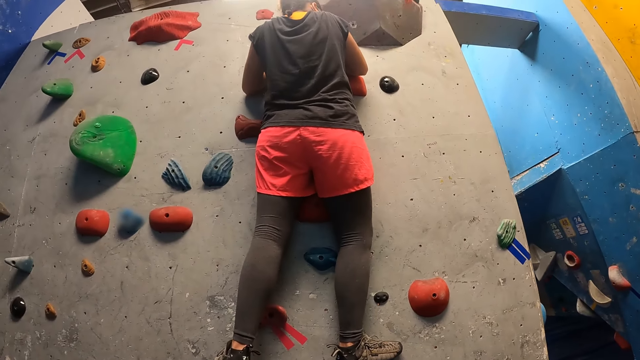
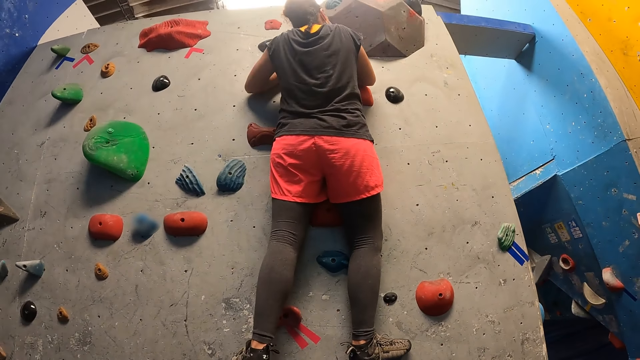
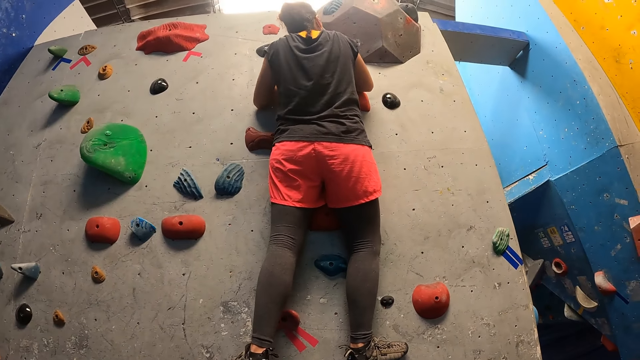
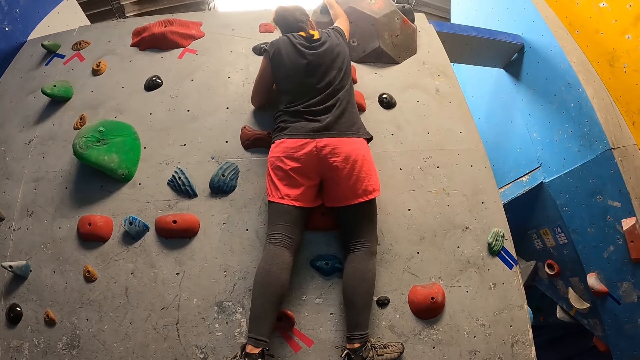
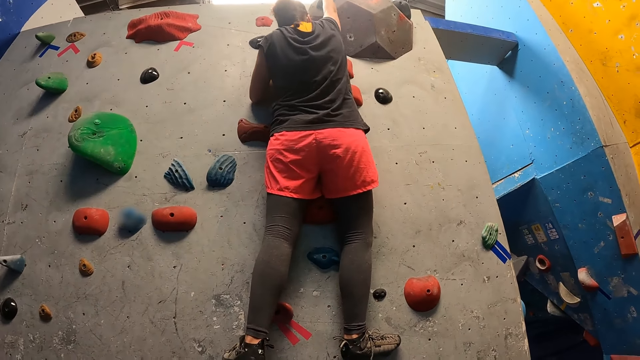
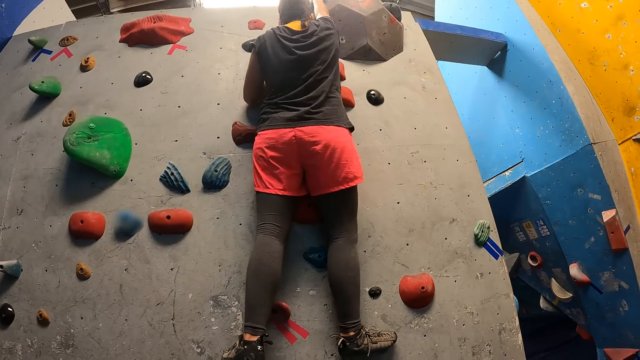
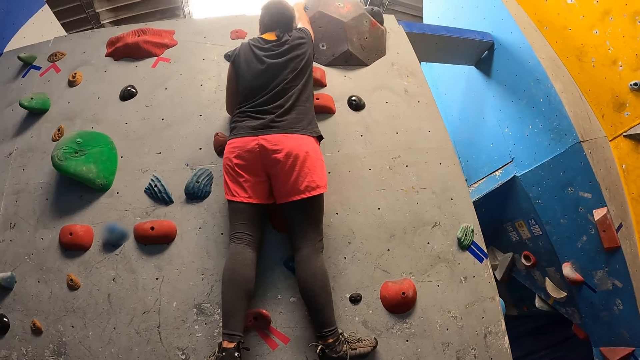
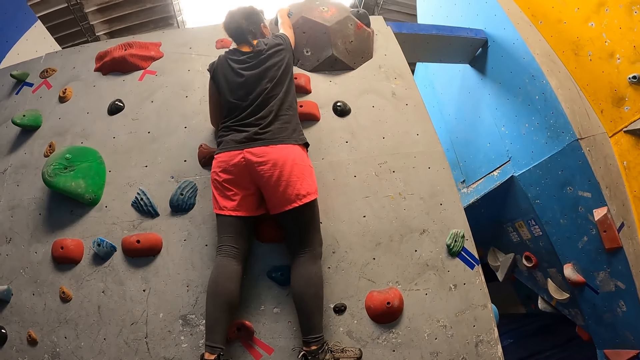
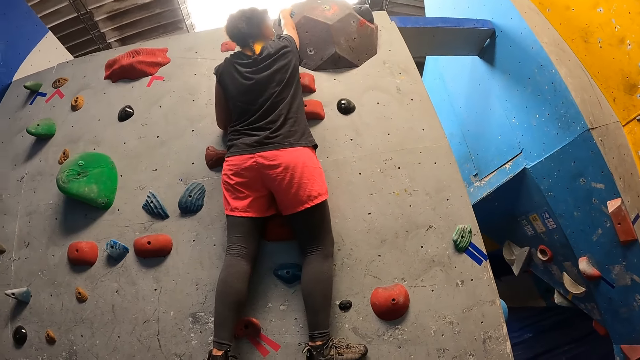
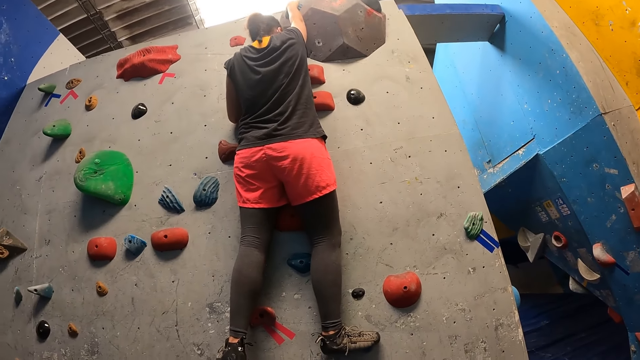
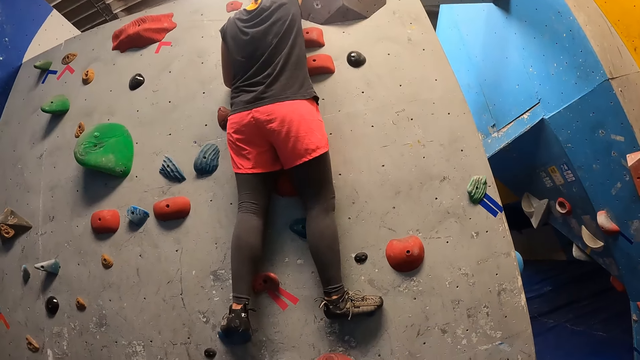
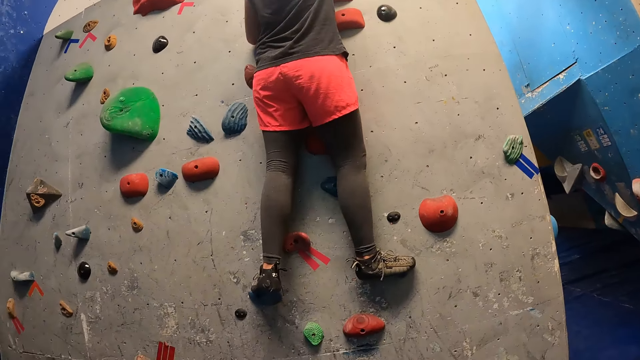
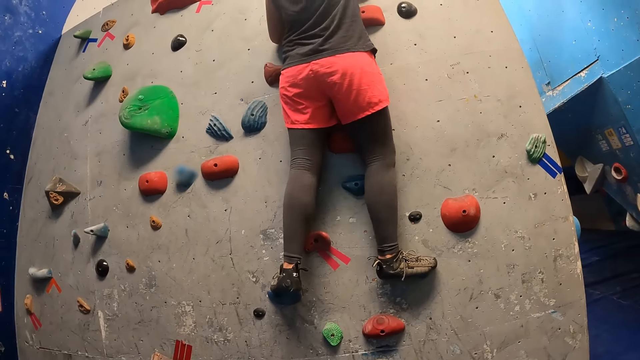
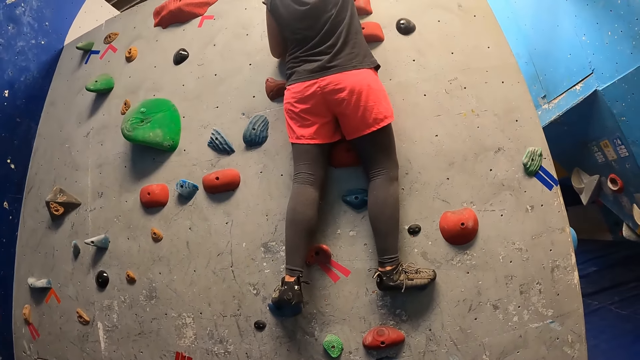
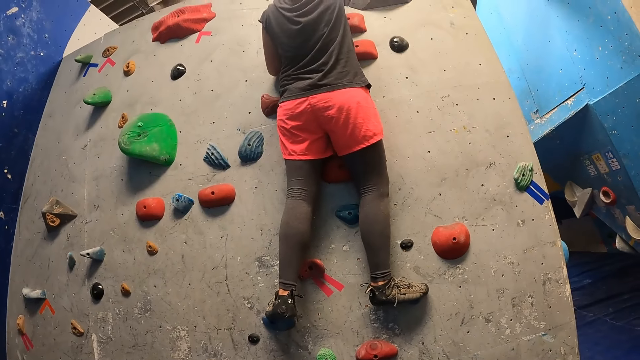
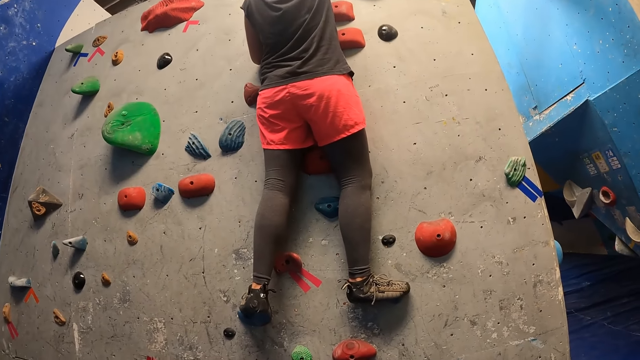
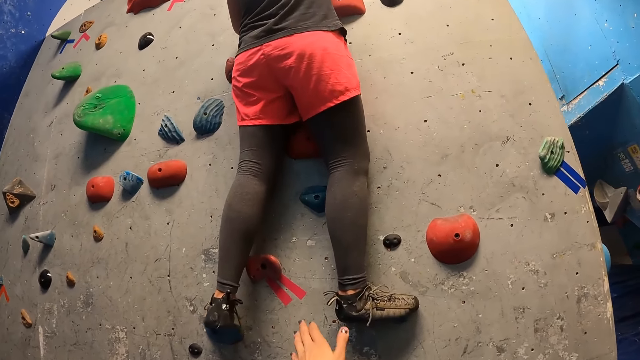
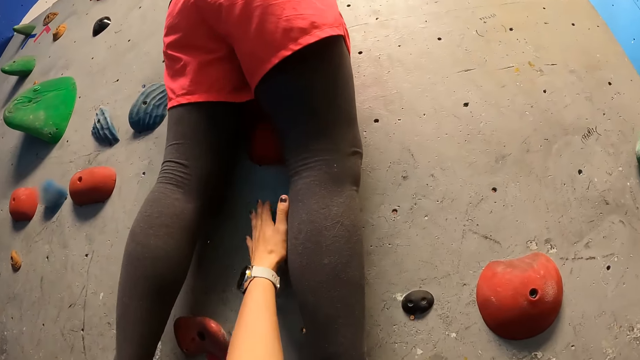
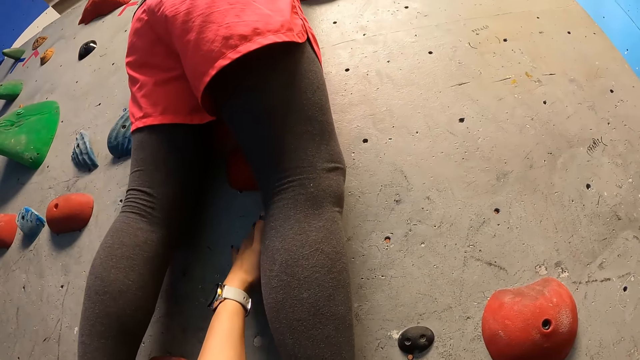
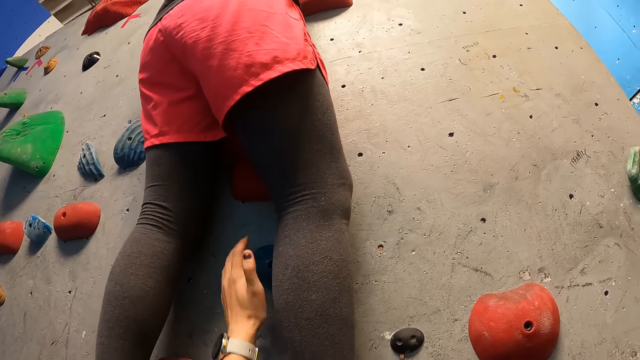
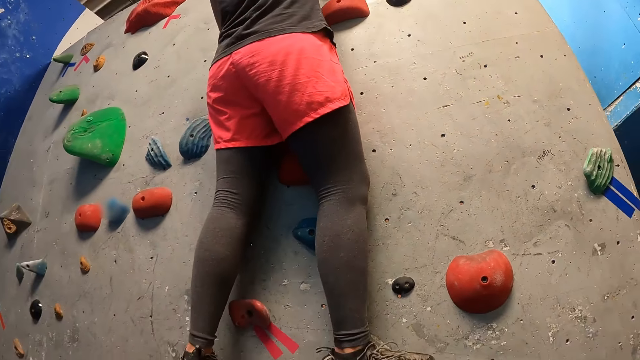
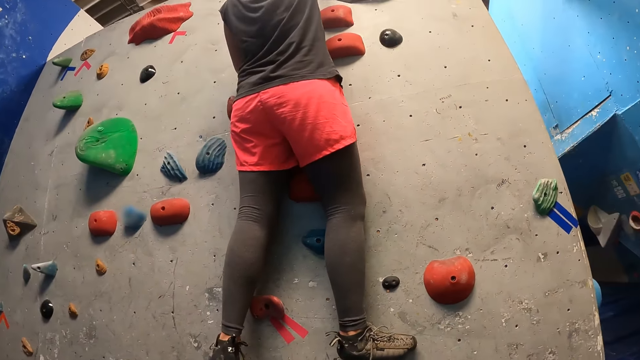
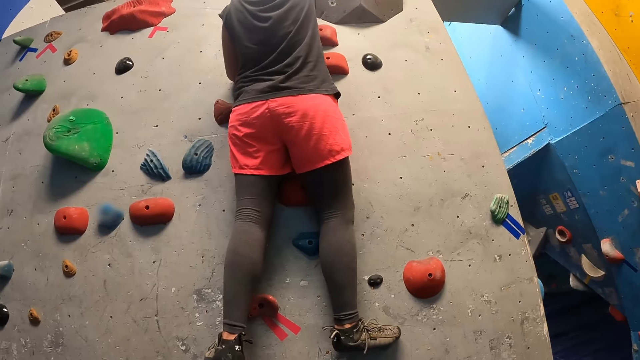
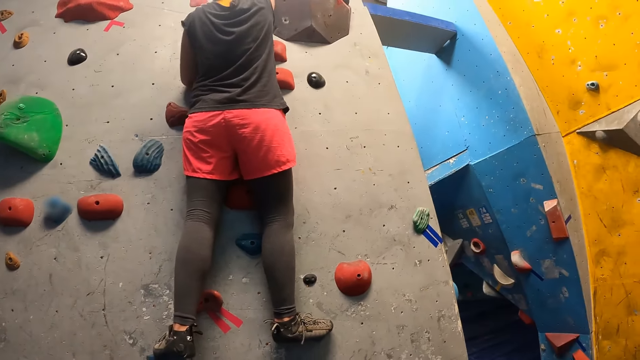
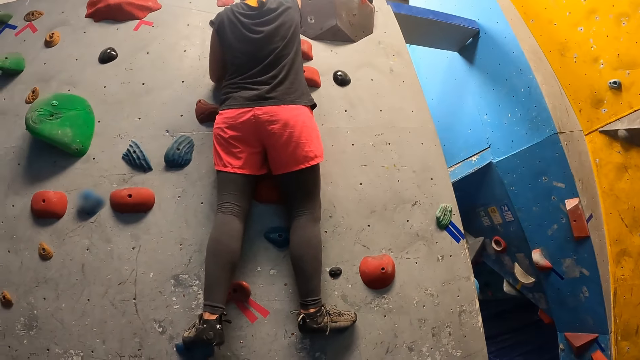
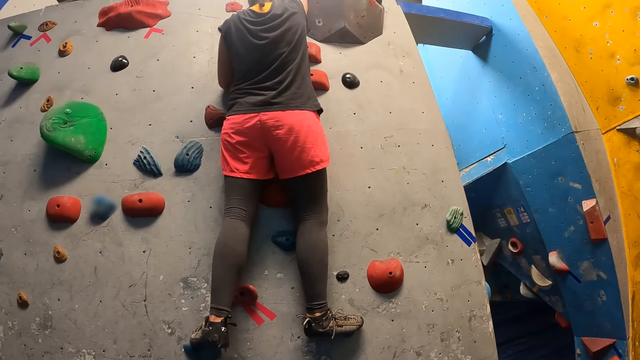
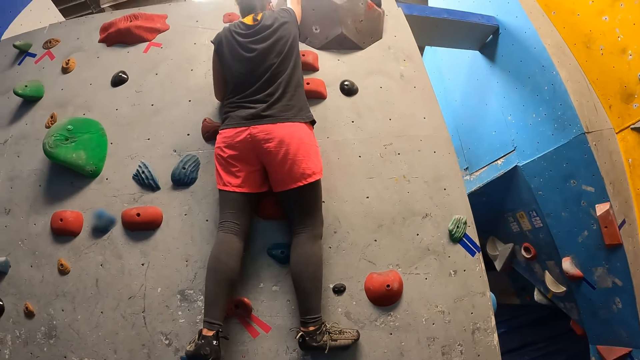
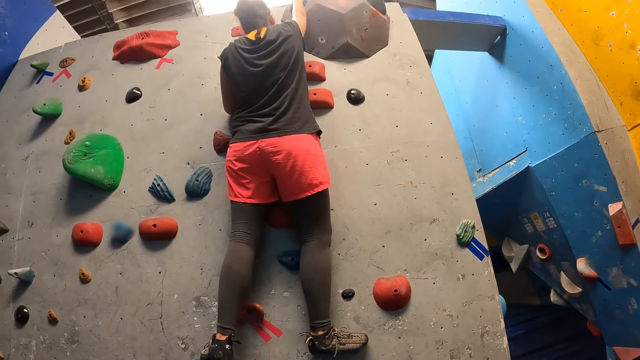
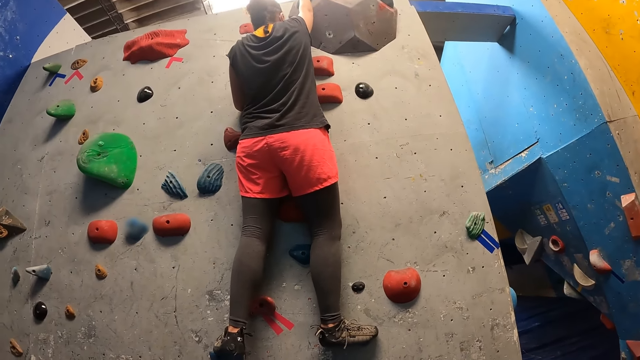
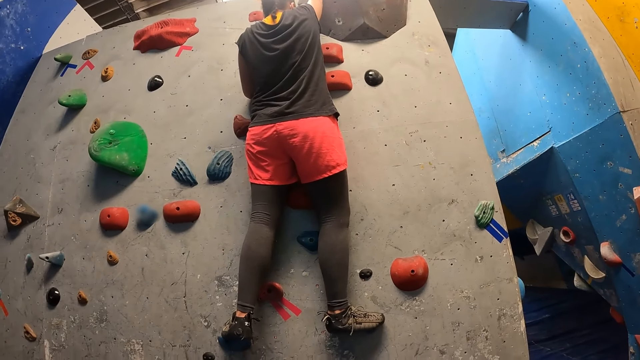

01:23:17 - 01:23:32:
The camera wearer stares at the climbing wall. They touch the climbing wall. They watch a woman climb the wall.

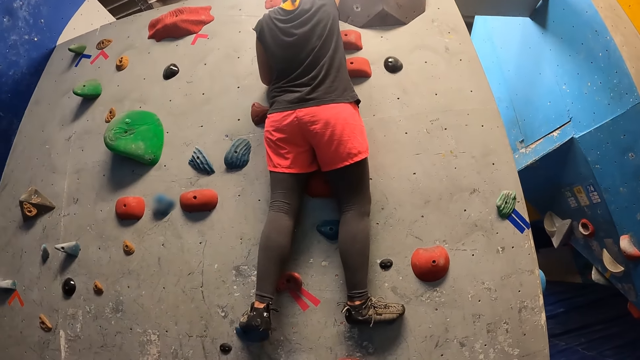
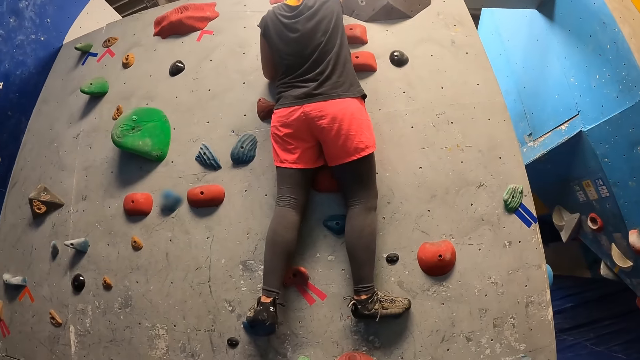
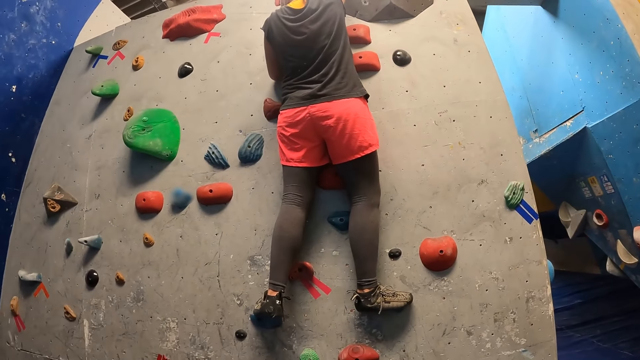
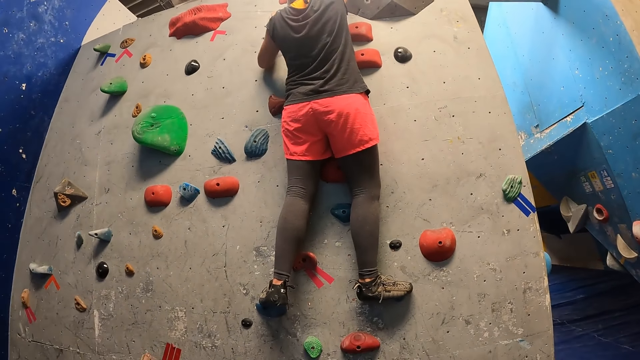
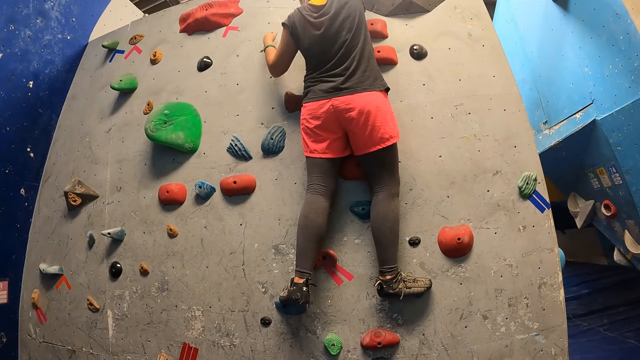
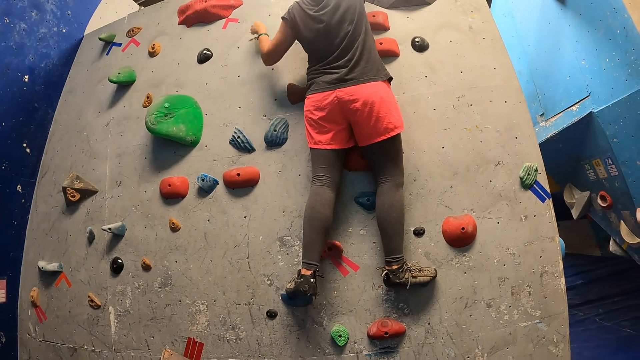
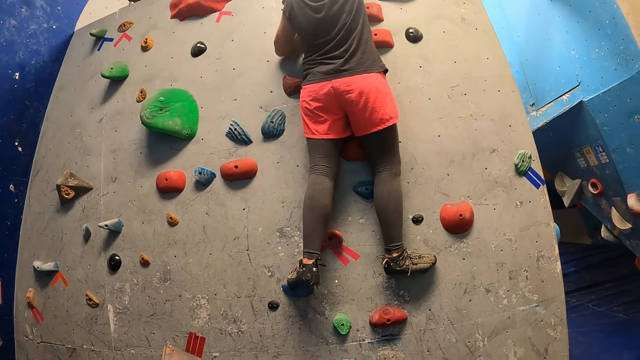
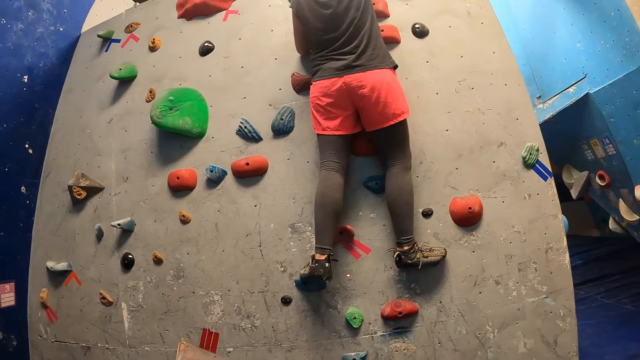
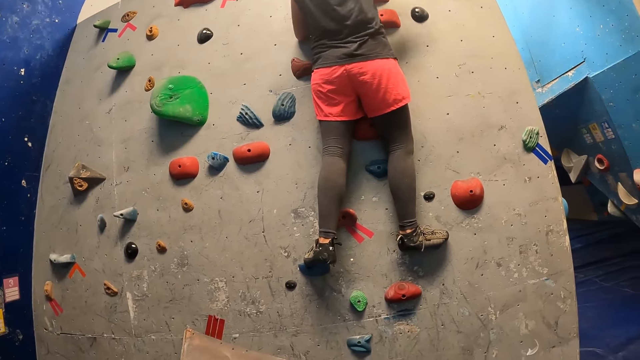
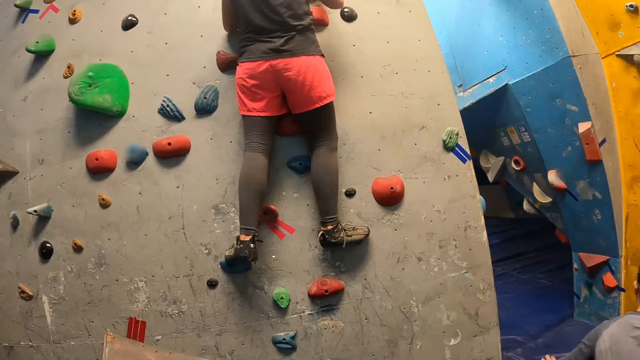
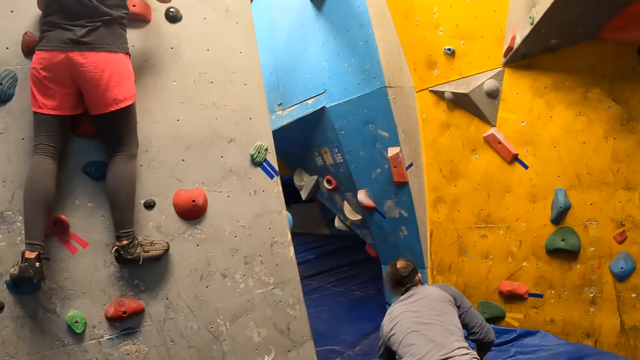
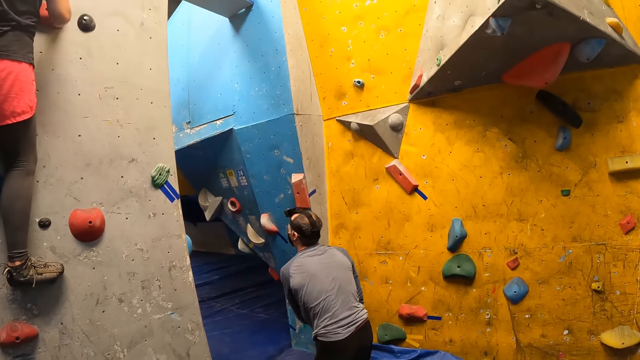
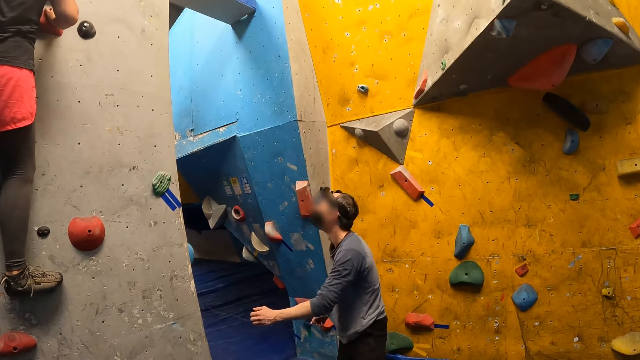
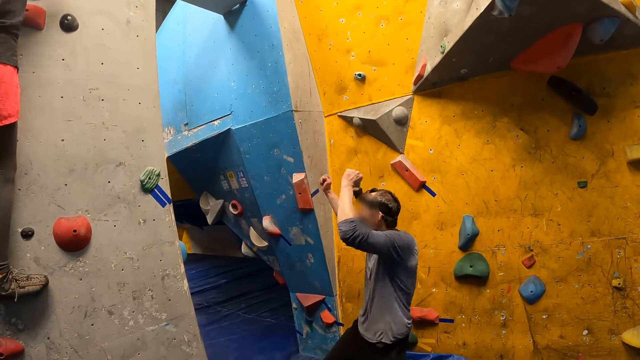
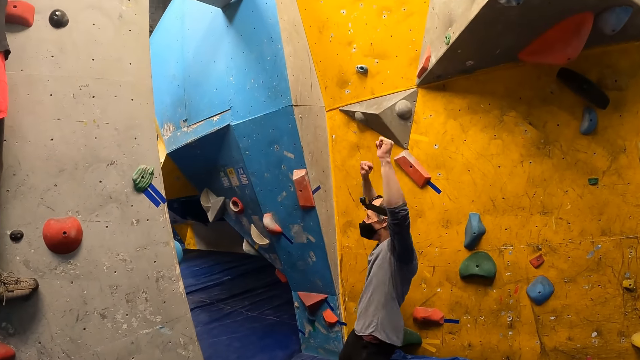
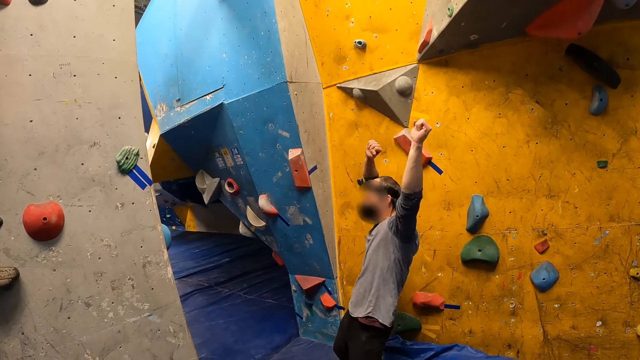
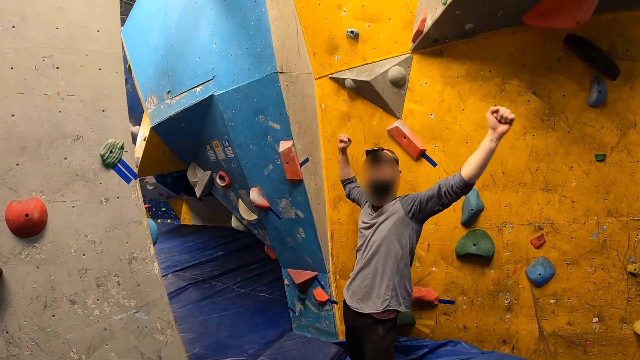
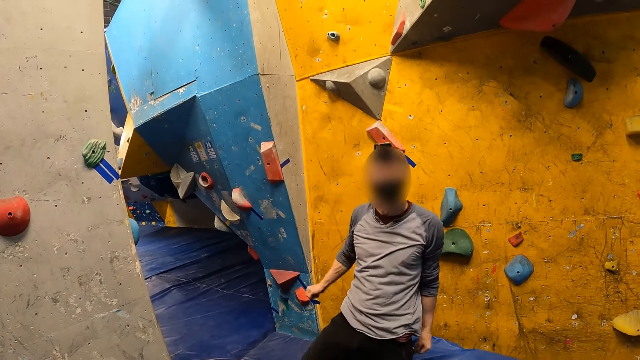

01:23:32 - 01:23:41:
The camera wearer looks around. A man pumps both fists into the air. The man celebrates. The camera wearer interacts with the man.
